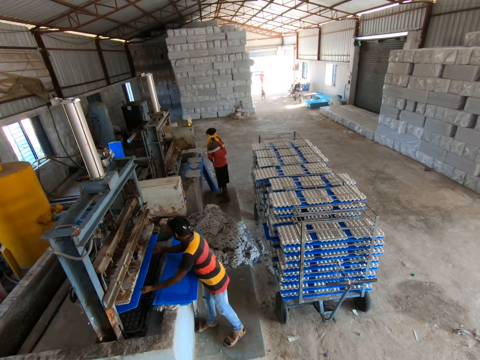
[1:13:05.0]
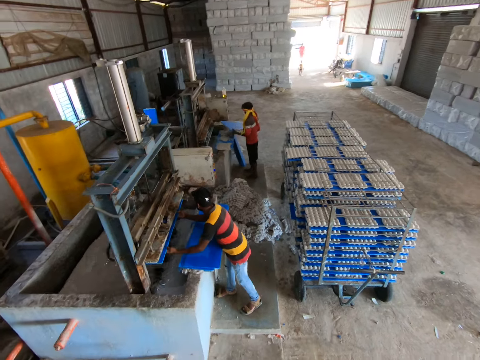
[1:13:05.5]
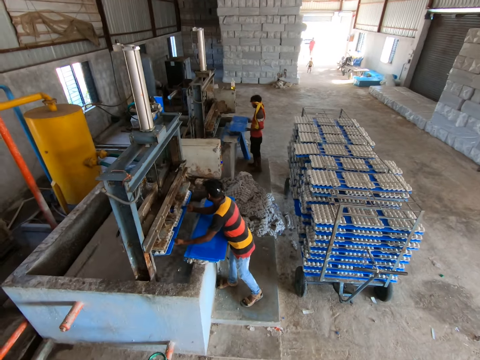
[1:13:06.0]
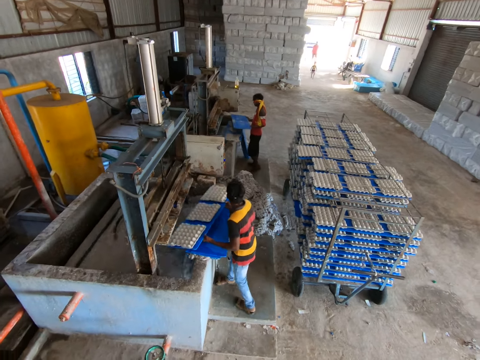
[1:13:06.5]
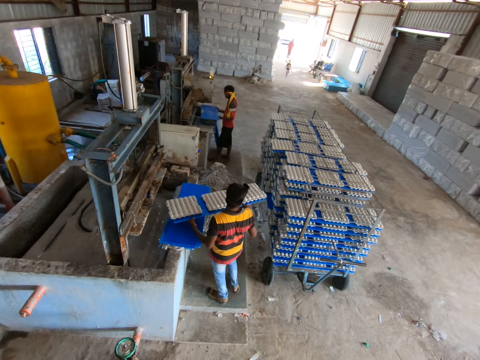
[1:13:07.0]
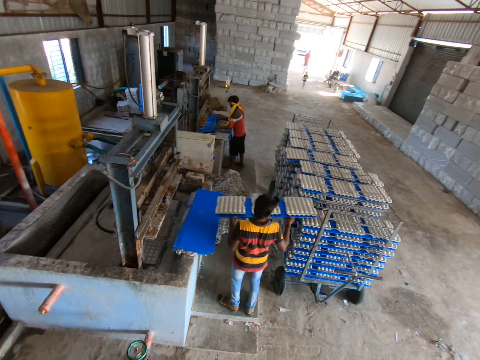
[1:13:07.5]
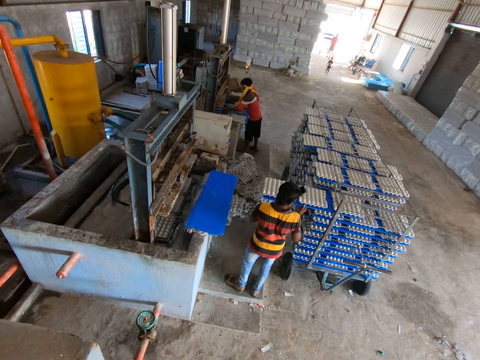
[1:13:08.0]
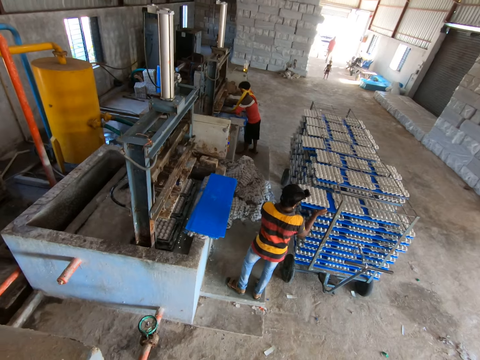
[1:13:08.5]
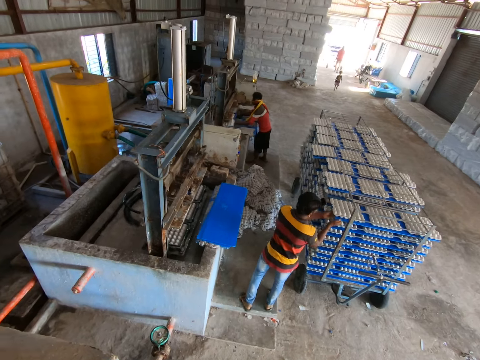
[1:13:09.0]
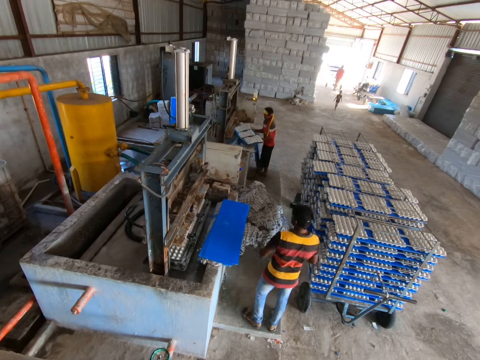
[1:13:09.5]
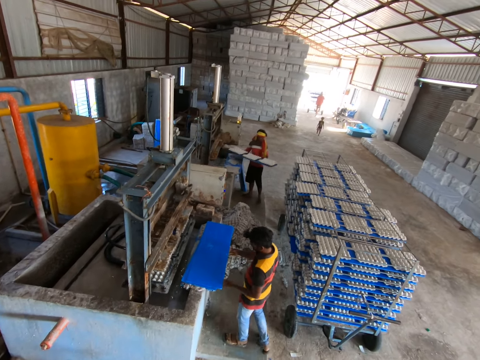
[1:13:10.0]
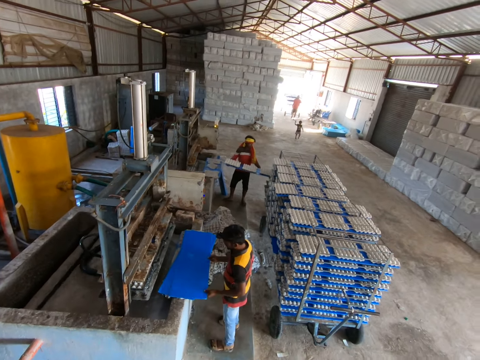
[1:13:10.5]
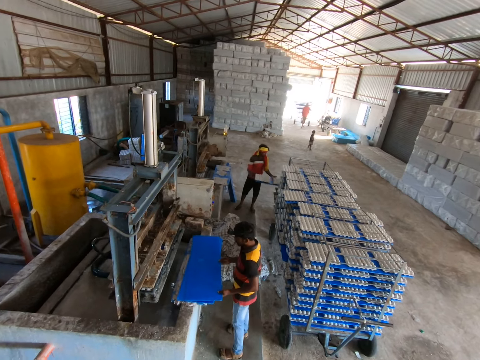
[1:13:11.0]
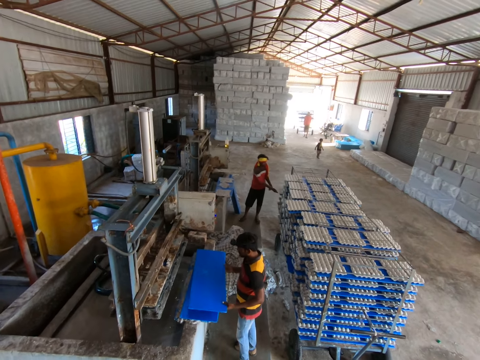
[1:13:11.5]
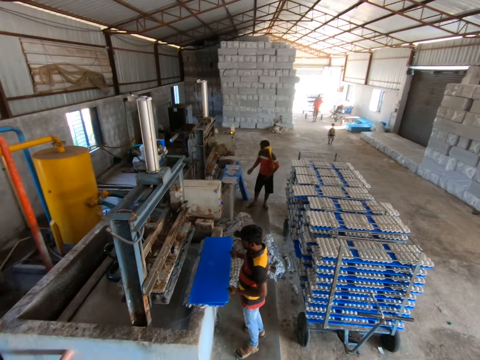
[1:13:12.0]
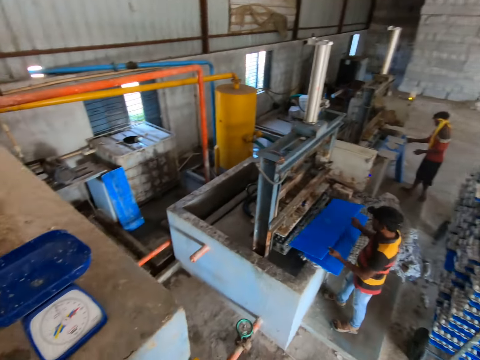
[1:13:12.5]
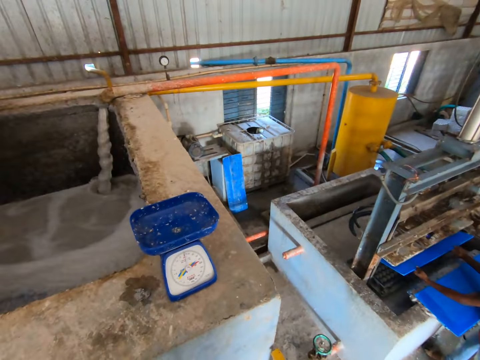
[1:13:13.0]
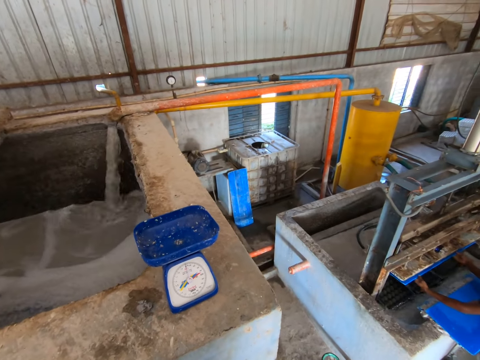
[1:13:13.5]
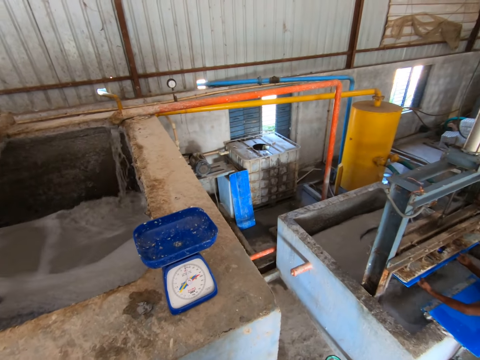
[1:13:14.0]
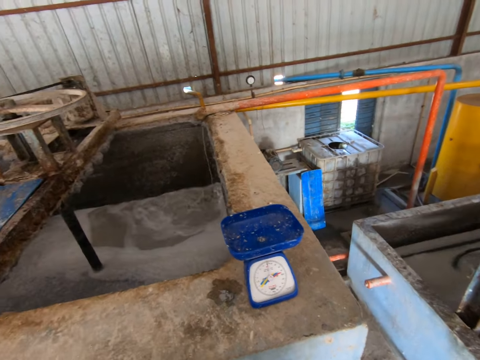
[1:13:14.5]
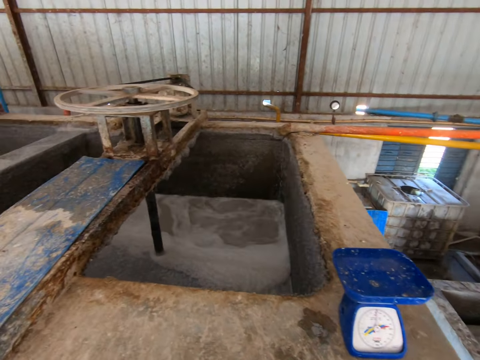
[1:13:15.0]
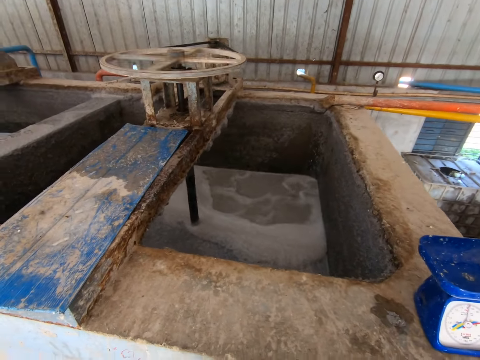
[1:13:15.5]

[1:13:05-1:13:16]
The man sets the plastic sheet in the egg tray making machine with both hands. Another man picks up the plastic sheet from the floor with both hands. Another man drags a trolley with both hands. The first man picks out the plastic sheet with some fibre egg trays from the egg tray making machine with both hands. The second man sets the plastic sheet in the egg tray making machine with both hands. The first man loads the plastic sheet of fibre egg trays on the trolley with both hands. The second man picks out the plastic sheet with some fibre egg trays from the egg tray making machine with both hands. The first man holds a plastic sheet on the stack of plastic sheets with both hands and picks up the plastic. The second man loads the plastic sheet of fibre egg trays on the trolley with both hands. The first man sets the plastic sheet in the egg tray making machine with both hands. The second man holds a plastic sheet on the floor with his right hand. The camera wearer looks at the water in the machine.

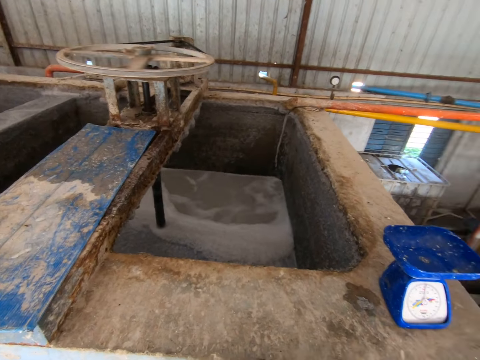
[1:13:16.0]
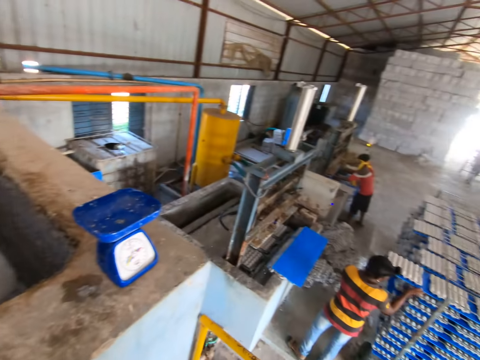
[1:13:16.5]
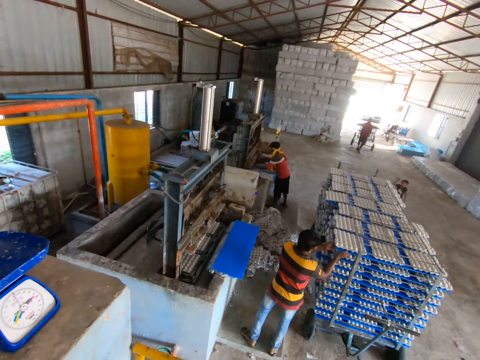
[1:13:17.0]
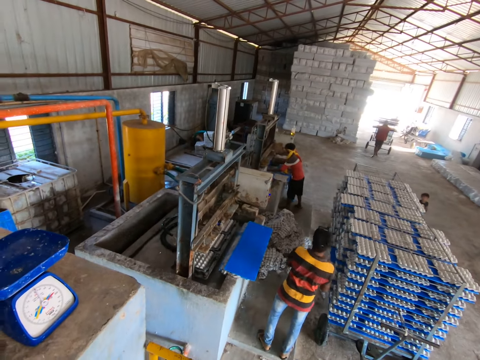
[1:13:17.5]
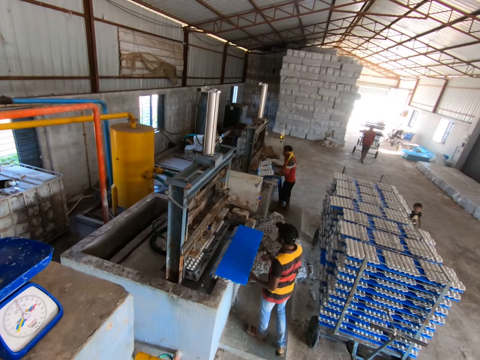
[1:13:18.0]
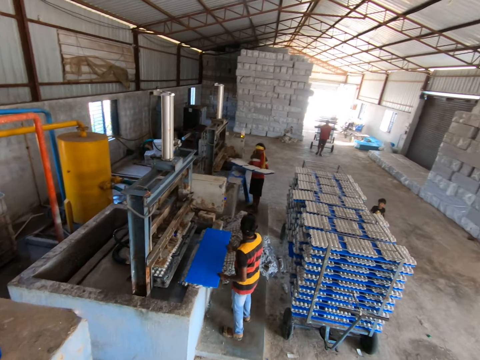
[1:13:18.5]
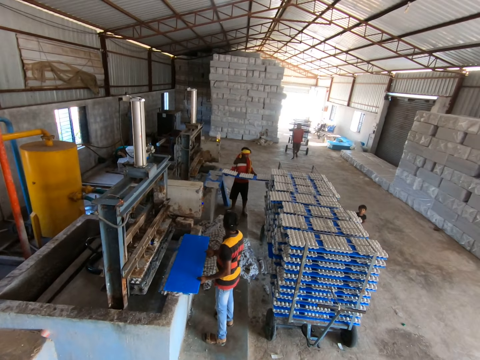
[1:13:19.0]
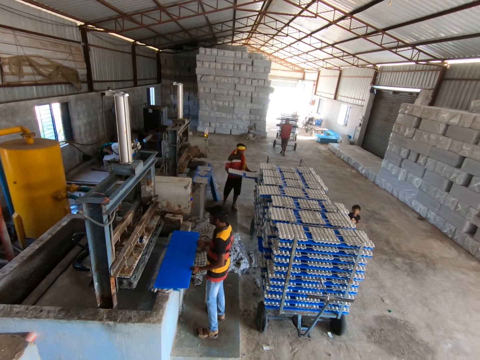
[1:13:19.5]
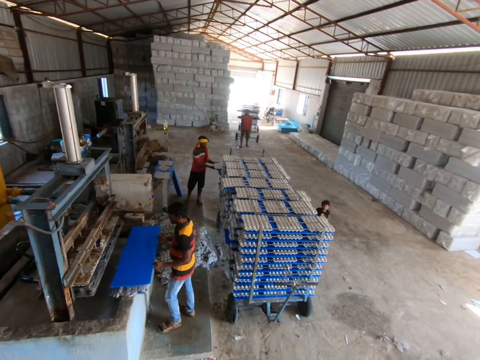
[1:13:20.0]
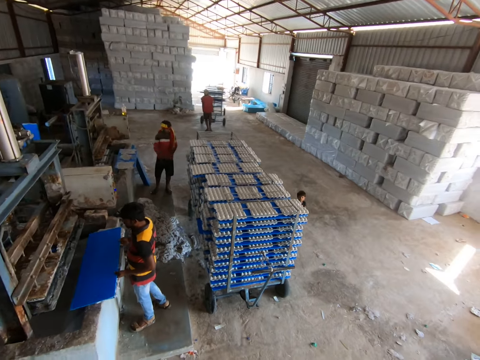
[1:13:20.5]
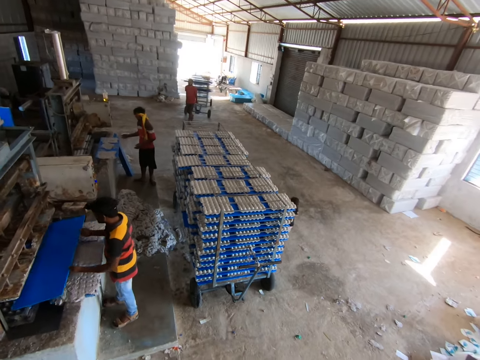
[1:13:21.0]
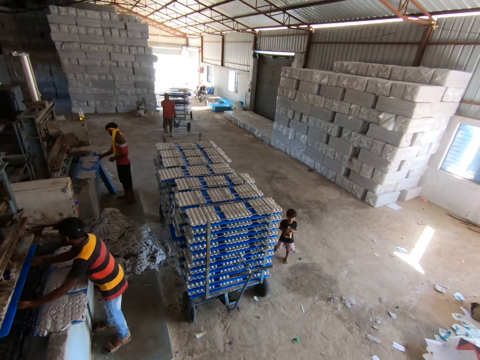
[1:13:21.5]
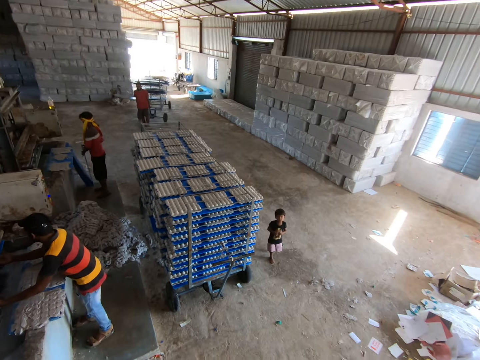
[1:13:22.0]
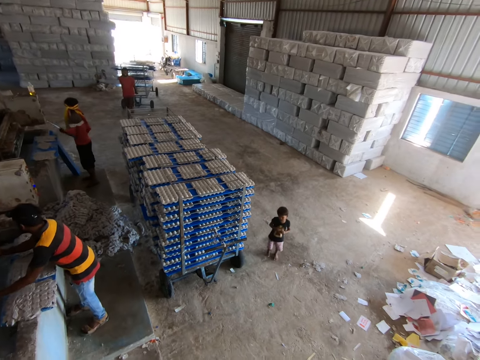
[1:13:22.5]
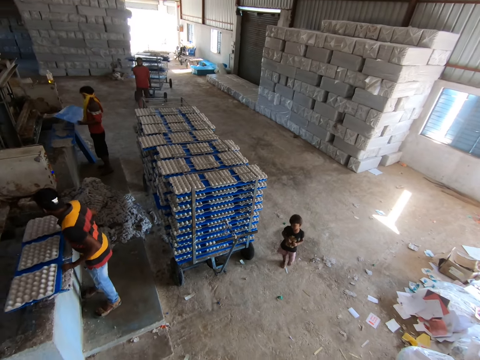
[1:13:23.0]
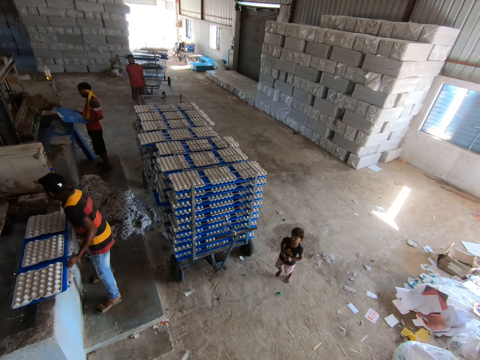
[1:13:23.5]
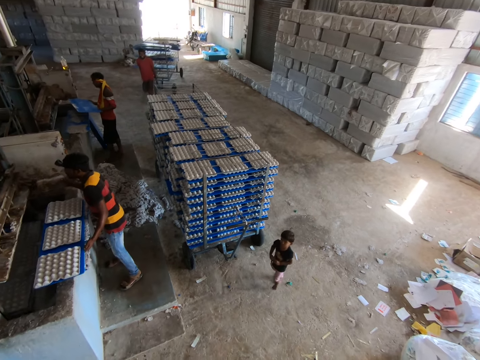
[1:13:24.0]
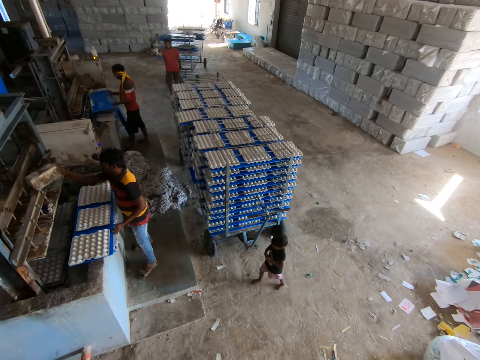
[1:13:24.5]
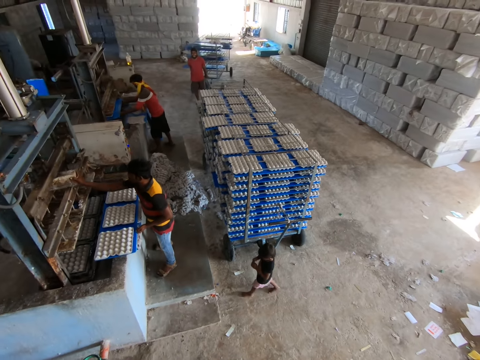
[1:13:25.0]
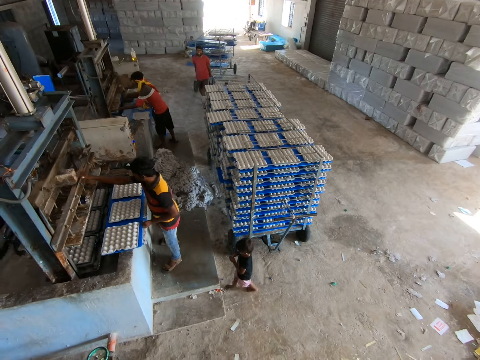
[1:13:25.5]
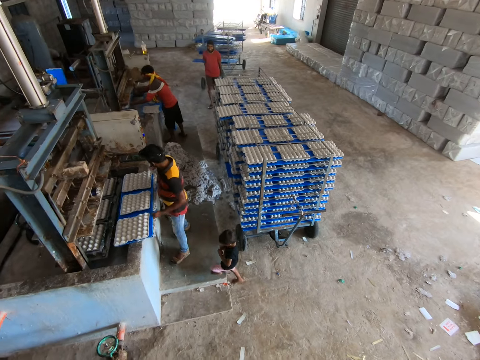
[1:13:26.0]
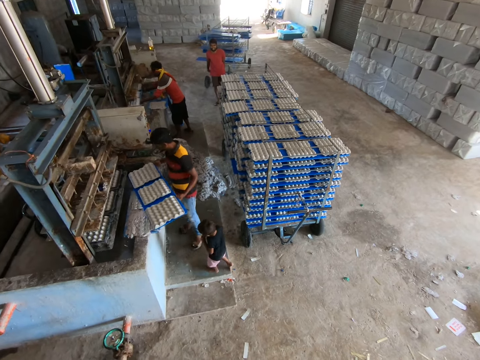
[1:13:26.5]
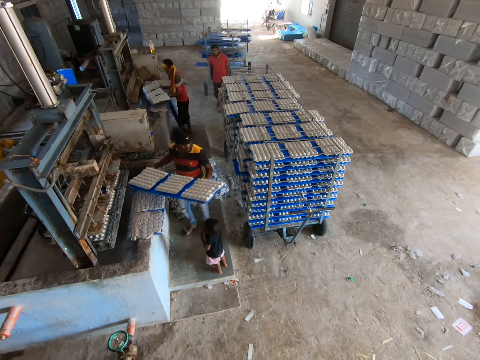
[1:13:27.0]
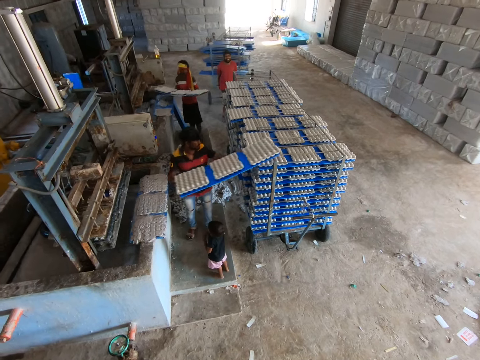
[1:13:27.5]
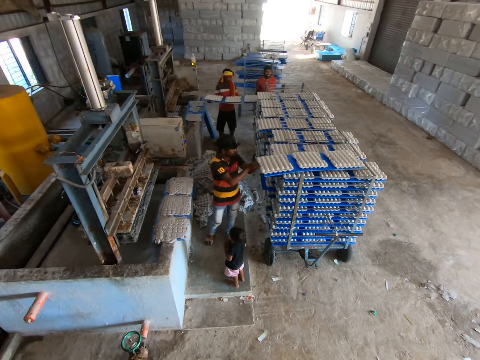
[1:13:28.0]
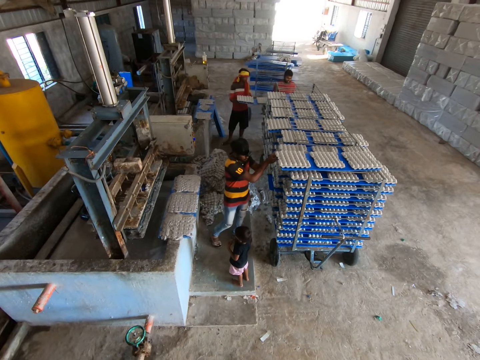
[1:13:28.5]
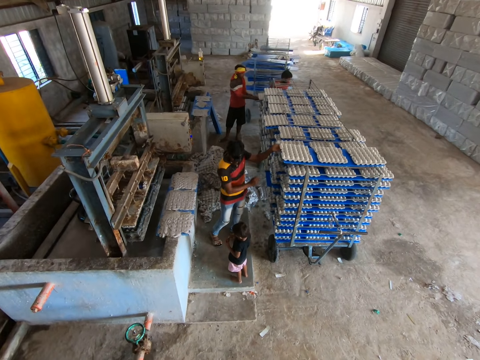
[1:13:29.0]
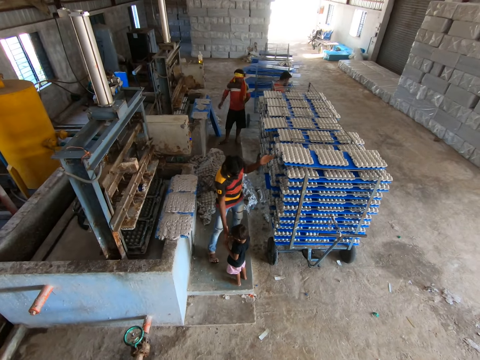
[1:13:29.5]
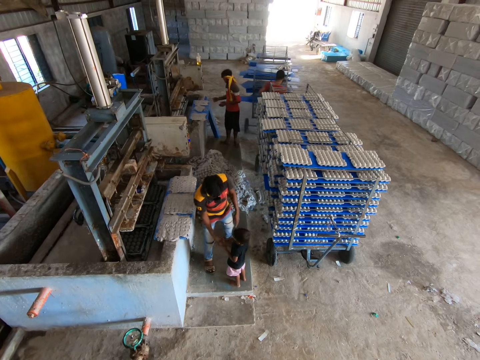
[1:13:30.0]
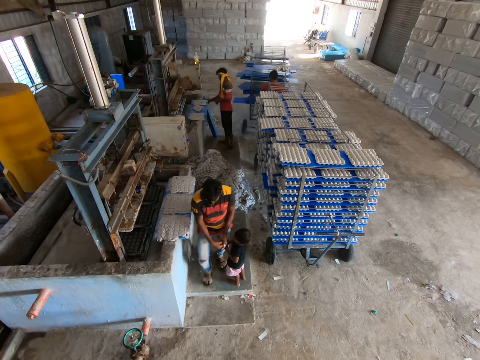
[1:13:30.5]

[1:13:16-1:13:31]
The man loads the plastic sheet with fibre egg trays on the trolley with both hands. The camera wearer looks around. Another man picks out the plastic sheet with some fibre egg trays from the egg tray making machine with both hands. The first man holds a plastic sheet on the fence with both hands. The other man loads the plastic sheet of fibre egg trays on the trolley with both hands. The camera wearer gesticulates with his right hand. The first man picks up the plastic sheet from the fence with both hands and sets the plastic sheet in the egg tray making machine with both hands. The other man holds a plastic sheet on the floor with his right hand, holds the plastic sheet on the floor with both hands, and picks up the plastic sheet from the floor with both hands. The first man picks out the plastic sheet with some fibre egg trays from the egg tray making machine with both hands, drops the plastic sheet of fibre egg trays on the fence with both hands, and picks up a wood box from the egg tray making machine with his right hand. He places the wood box in his right hand on the egg tray-making machine. The other man sets the plastic sheet in the egg tray making machine with both hands and picks out the plastic sheet with some fibre egg trays from the egg tray making machine with both hands. The first man holds the plastic sheet of fibre egg trays on the fence with both hands, picks up the plastic sheet of fibre egg trays from the fence with both hands, and loads the plastic sheet of fibre egg trays on the trolley with both hands. The other man loads the plastic sheet of fibre egg trays on the trolley with both hands. The first man interacts with a boy. He collects a stone from the boy with his right hand. The other man holds a plastic sheet on the floor with his right hand. The first man passes the stone from his right hand to his left hand.
